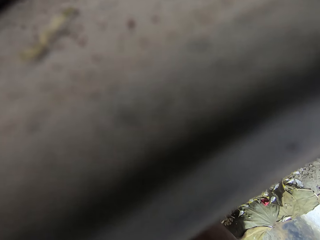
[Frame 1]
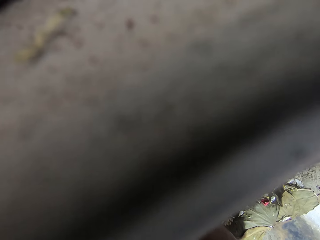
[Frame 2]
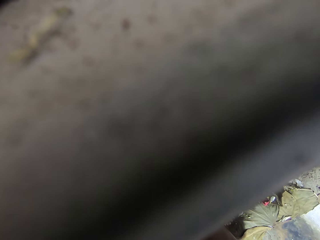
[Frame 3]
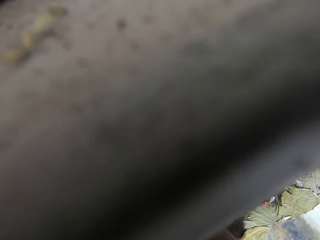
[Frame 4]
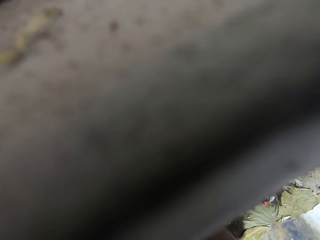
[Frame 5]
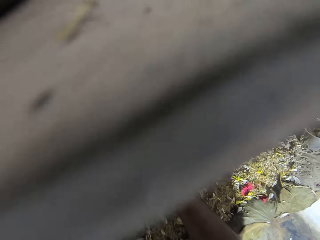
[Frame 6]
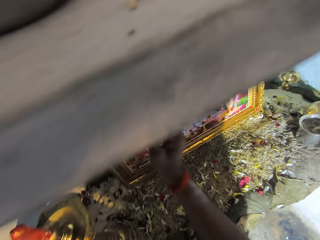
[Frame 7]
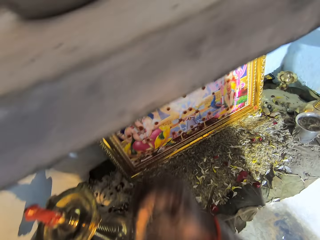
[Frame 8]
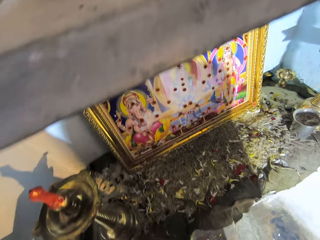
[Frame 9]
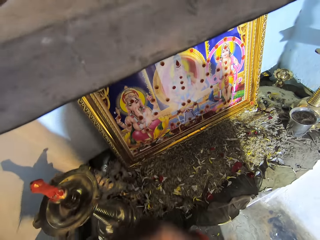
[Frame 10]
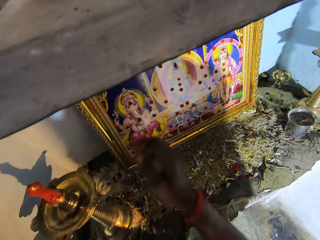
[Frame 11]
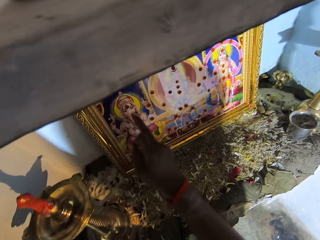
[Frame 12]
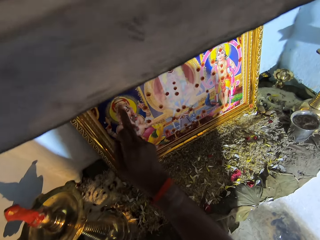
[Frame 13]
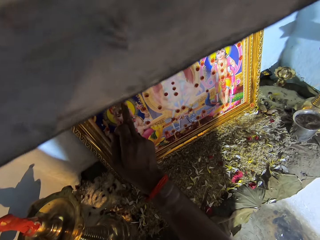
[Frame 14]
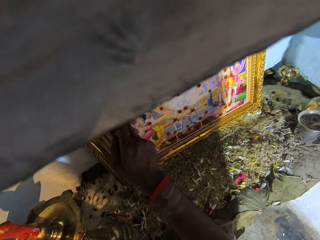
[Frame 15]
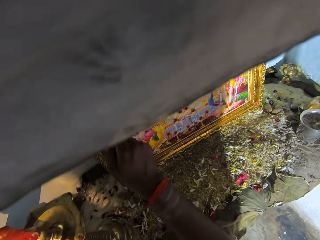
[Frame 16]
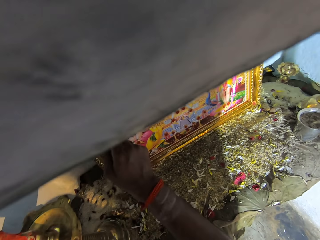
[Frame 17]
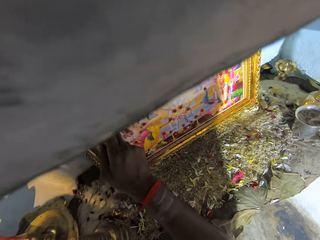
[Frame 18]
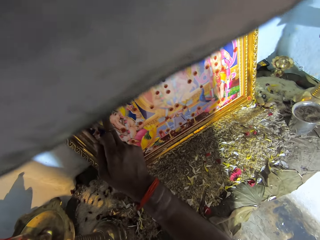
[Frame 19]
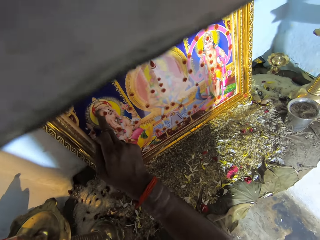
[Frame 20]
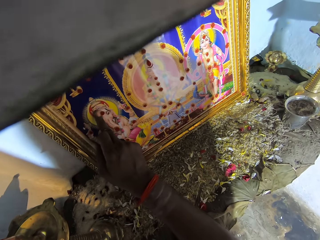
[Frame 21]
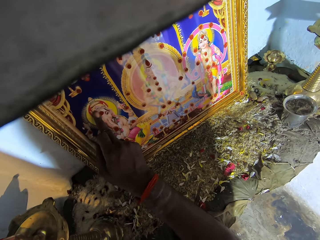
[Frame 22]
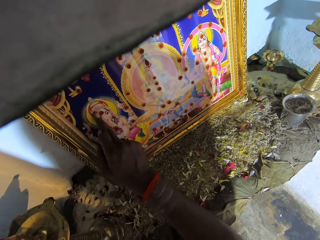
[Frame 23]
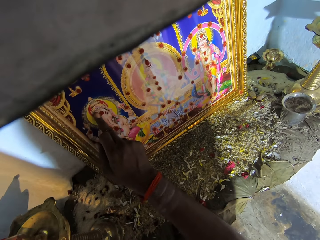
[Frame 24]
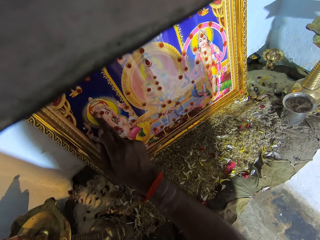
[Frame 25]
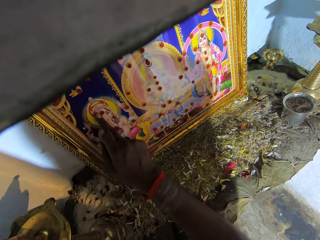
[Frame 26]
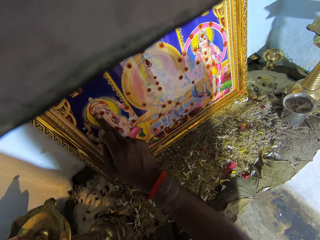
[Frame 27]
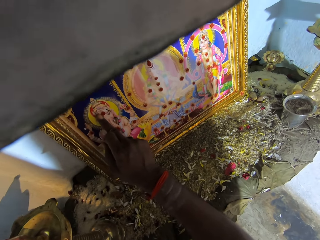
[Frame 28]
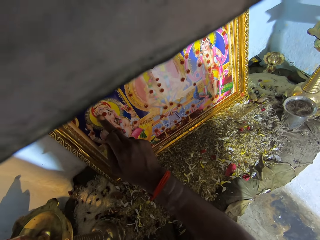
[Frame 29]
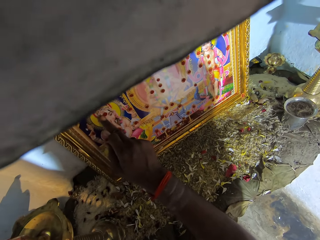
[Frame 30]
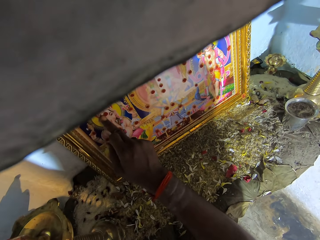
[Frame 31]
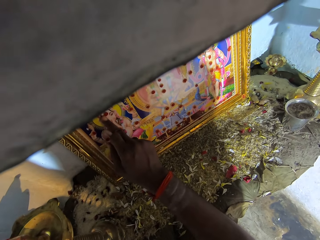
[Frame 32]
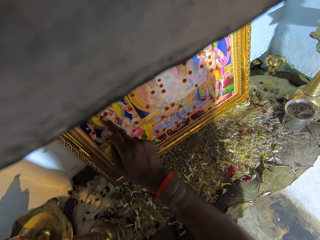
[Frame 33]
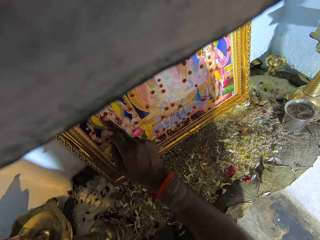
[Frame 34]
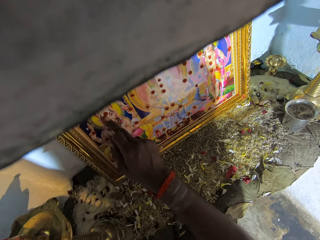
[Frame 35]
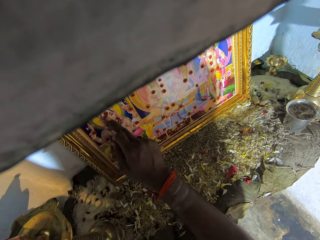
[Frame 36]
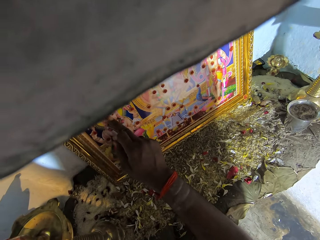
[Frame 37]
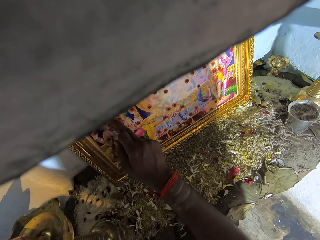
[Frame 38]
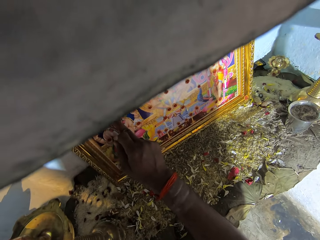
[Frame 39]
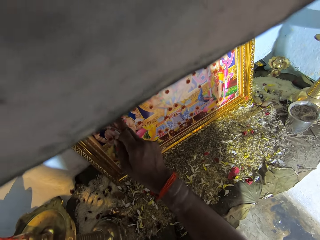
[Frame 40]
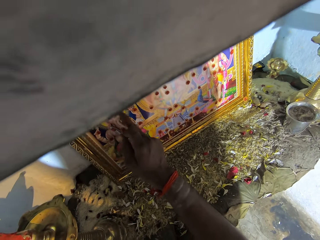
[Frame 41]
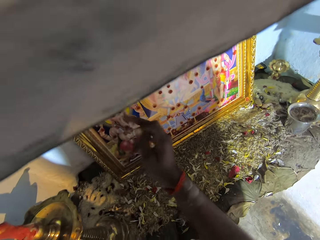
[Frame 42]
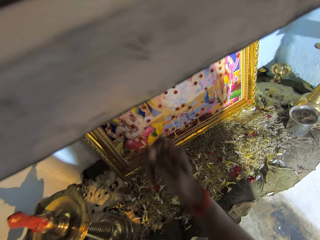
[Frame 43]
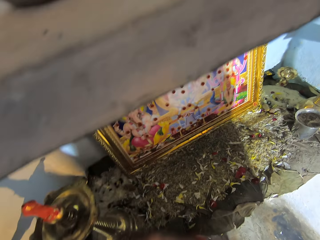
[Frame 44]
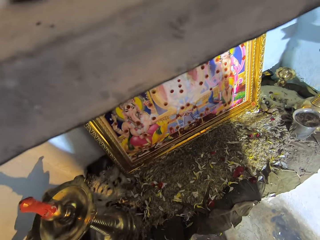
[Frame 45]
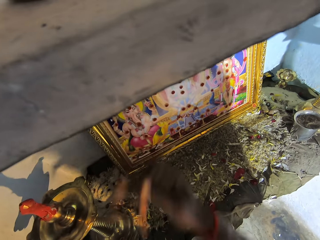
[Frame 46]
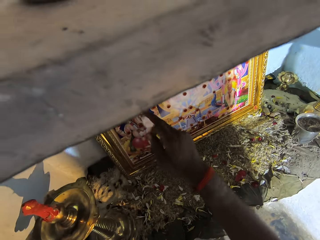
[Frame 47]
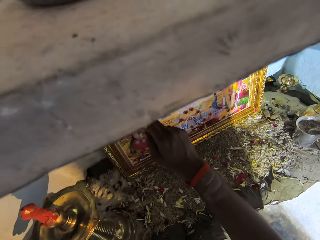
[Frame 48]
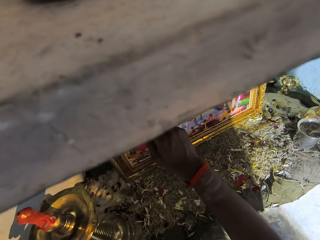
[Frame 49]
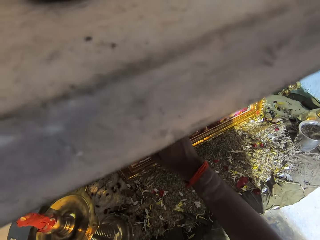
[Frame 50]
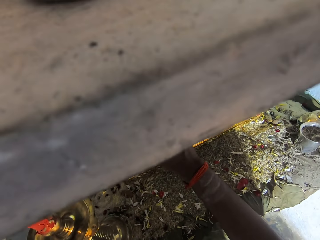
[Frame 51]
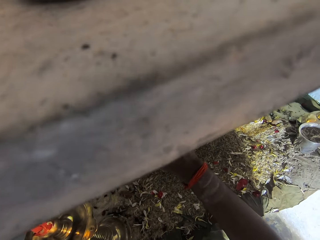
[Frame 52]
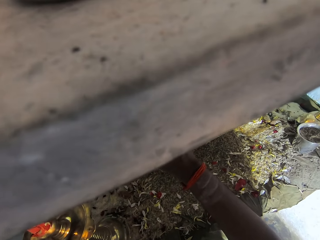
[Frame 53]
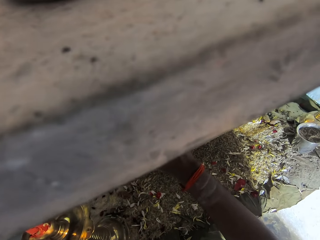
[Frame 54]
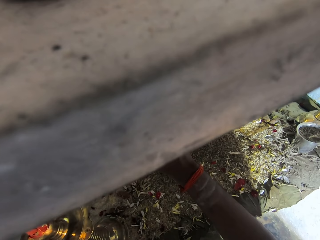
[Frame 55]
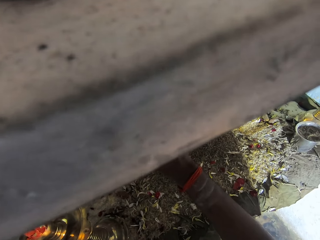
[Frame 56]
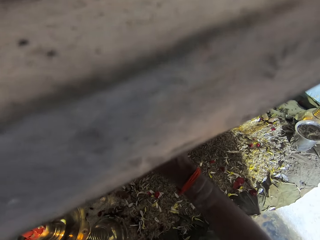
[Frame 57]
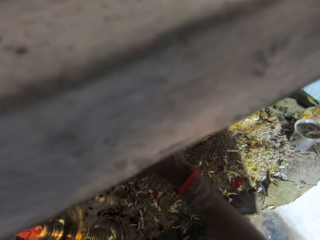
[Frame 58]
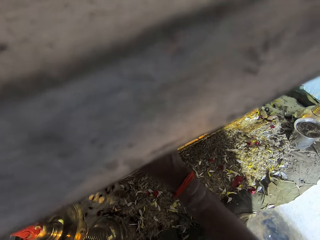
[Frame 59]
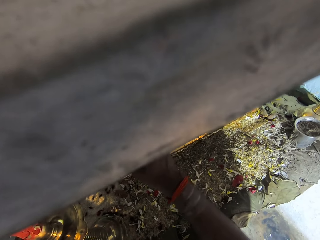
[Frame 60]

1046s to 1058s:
The camera wearer looks at the painting and touches the painting. They paint the wall art with the finger. They lift the hand up. They look around.

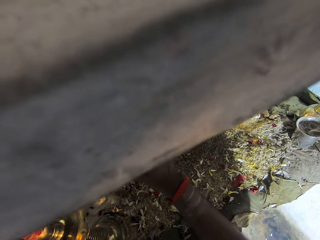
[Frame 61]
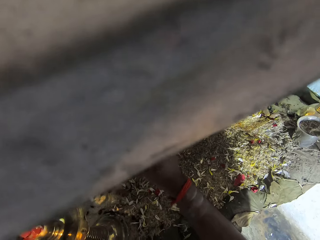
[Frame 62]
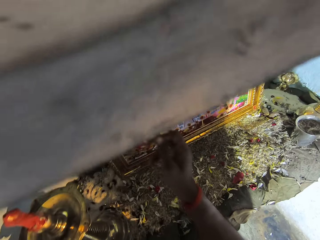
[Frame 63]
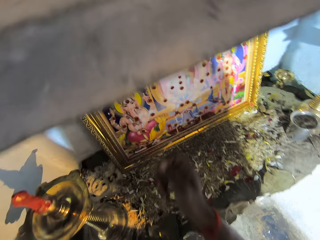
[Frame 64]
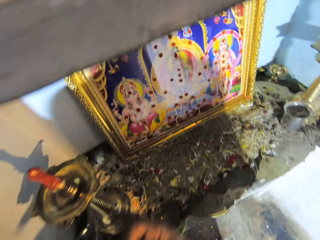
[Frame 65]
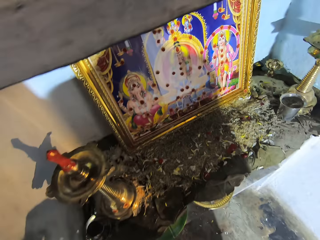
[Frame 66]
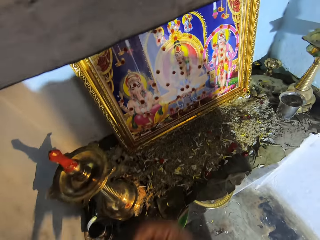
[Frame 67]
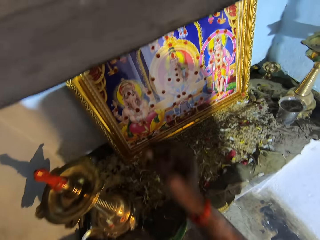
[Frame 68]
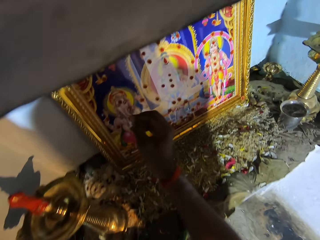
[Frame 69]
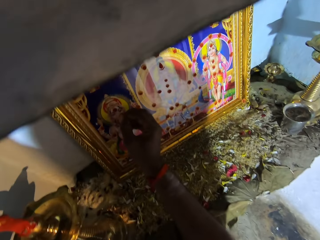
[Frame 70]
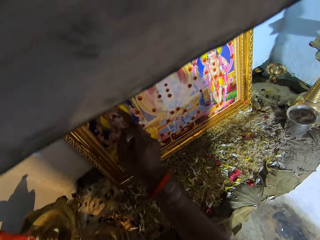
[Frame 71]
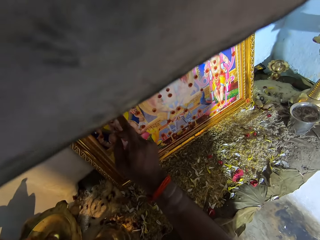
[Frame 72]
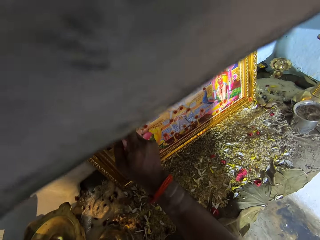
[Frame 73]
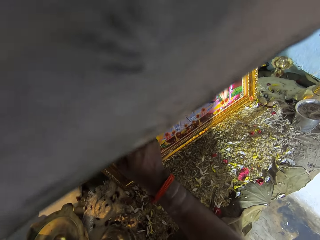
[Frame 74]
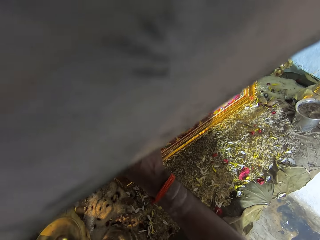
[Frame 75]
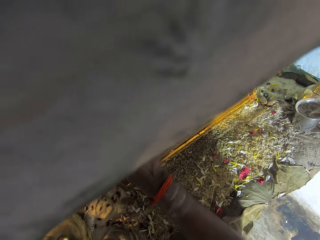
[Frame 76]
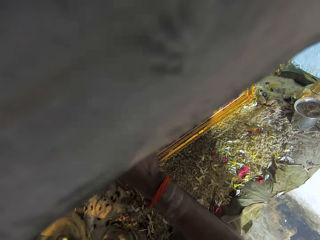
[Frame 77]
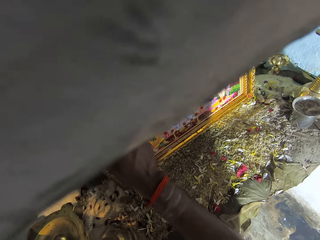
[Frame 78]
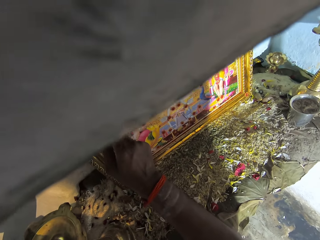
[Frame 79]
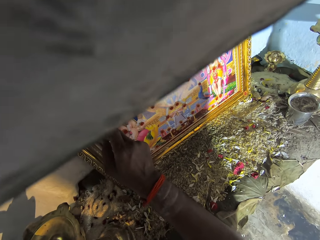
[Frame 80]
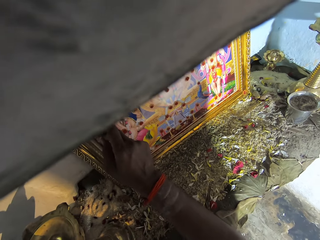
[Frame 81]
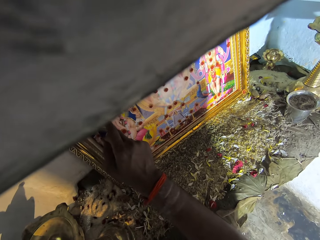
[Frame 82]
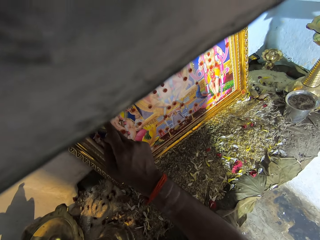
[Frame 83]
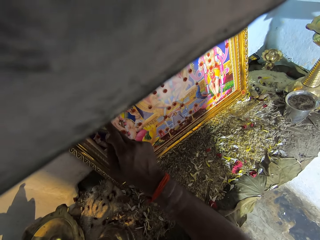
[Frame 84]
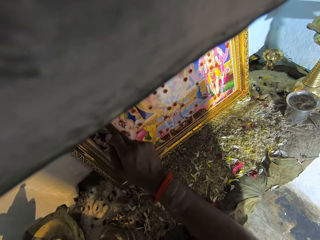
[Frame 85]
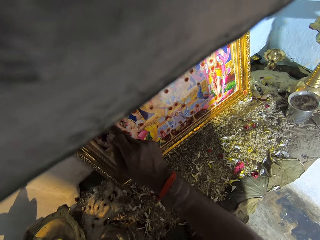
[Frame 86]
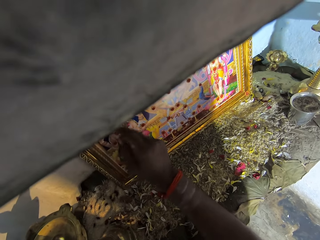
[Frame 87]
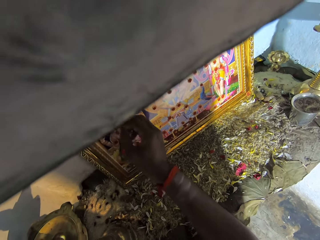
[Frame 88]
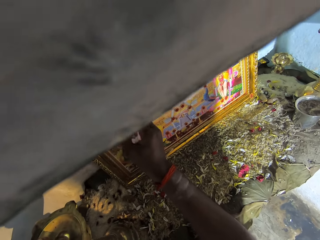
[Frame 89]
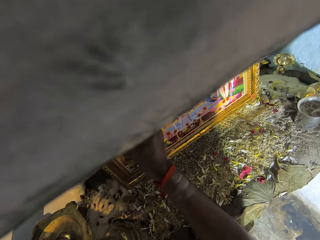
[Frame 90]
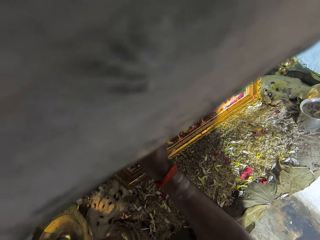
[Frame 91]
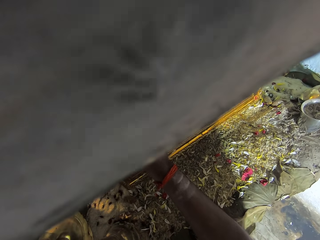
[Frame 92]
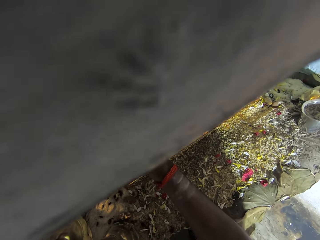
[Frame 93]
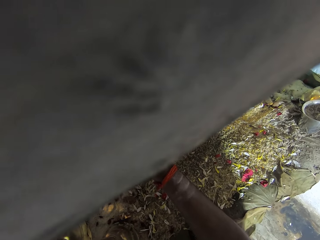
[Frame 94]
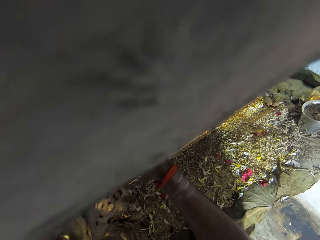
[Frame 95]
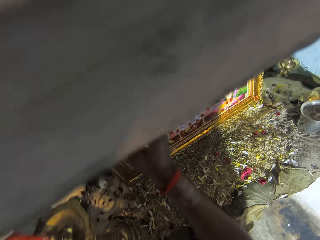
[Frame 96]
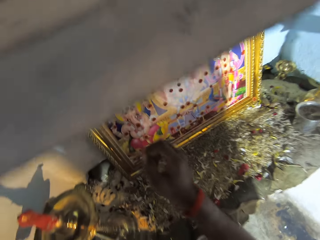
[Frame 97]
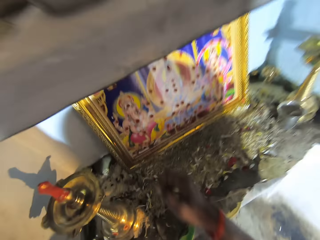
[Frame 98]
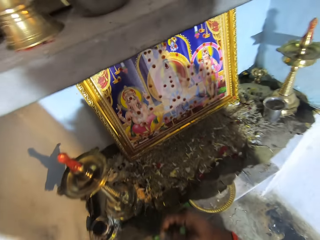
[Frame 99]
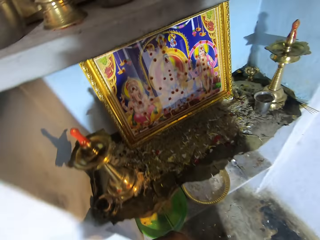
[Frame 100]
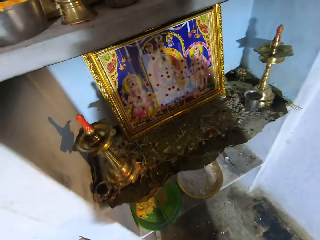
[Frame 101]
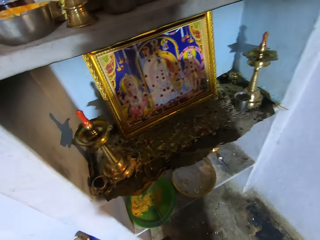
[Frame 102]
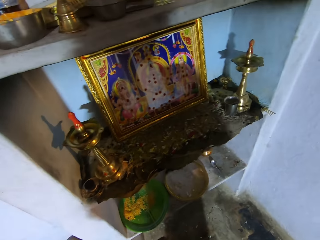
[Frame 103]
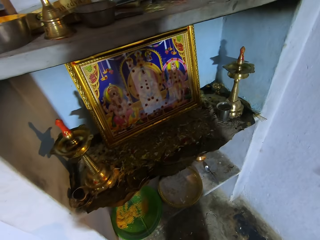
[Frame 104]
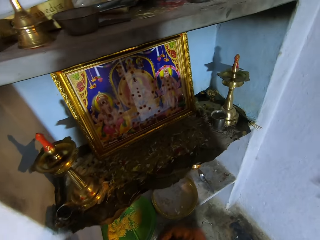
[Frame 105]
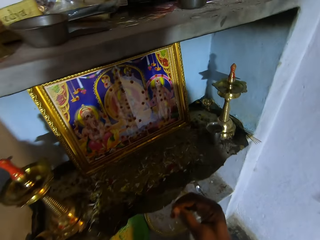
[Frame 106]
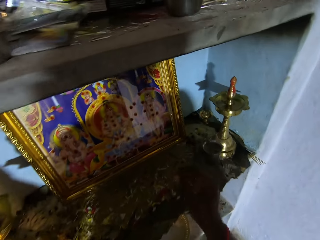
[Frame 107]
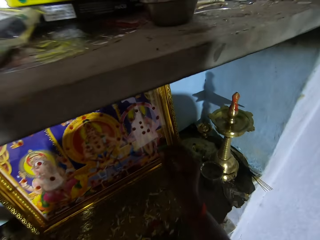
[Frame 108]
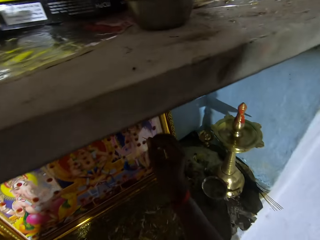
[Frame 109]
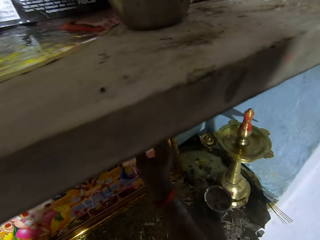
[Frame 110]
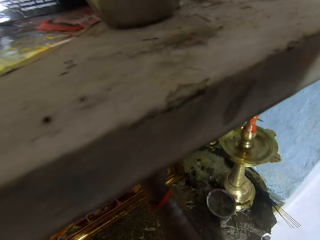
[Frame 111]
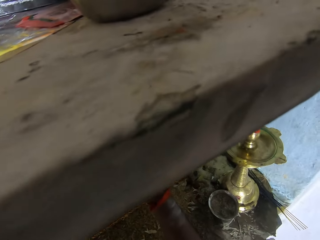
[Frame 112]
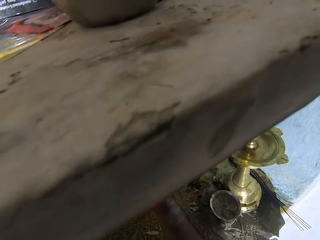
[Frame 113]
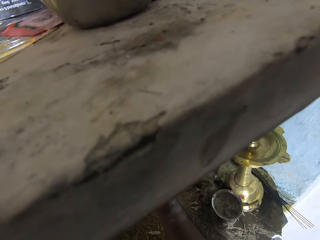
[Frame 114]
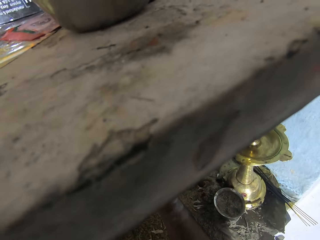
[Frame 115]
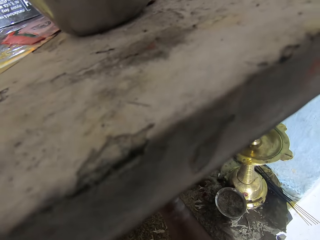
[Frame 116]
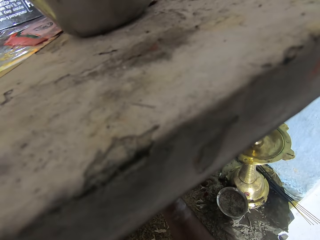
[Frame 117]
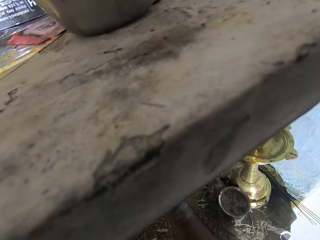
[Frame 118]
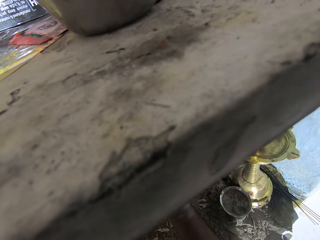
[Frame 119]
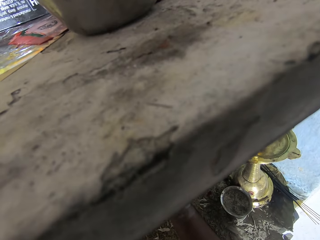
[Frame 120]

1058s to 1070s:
The camera wearer looks at the painting and touches the painting. They look around. They look at the painting. They look around.
